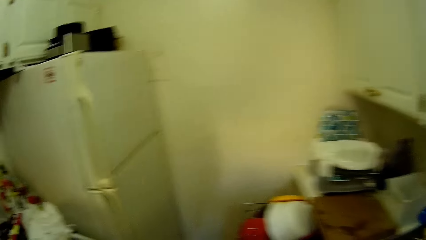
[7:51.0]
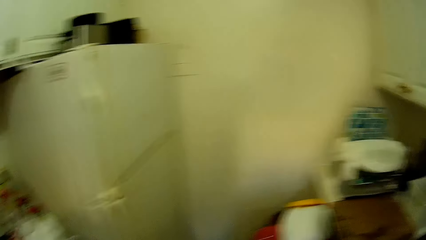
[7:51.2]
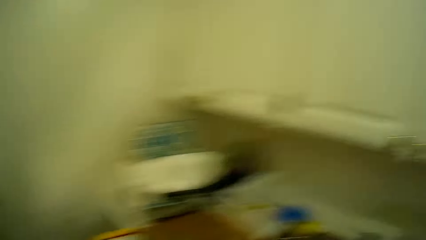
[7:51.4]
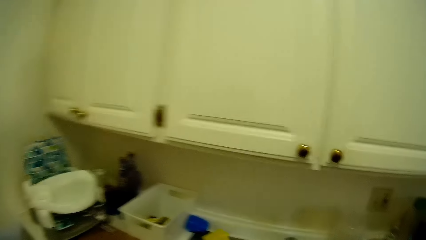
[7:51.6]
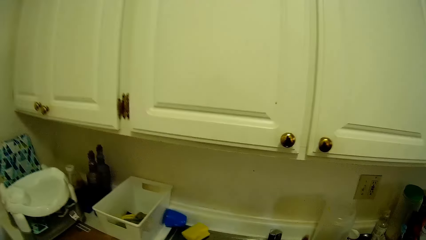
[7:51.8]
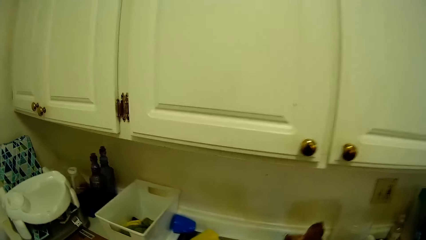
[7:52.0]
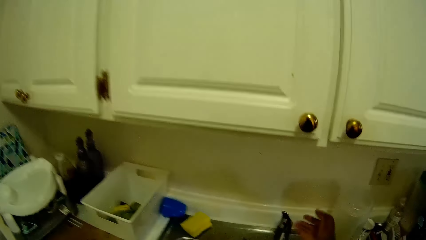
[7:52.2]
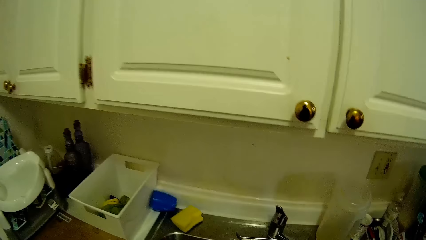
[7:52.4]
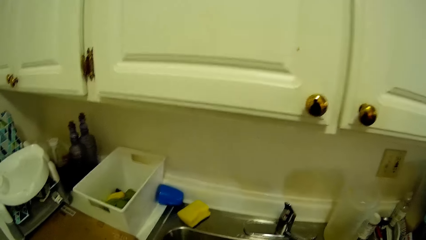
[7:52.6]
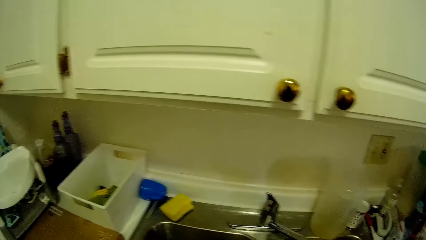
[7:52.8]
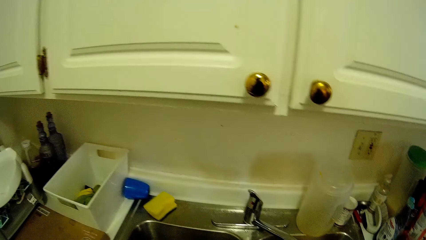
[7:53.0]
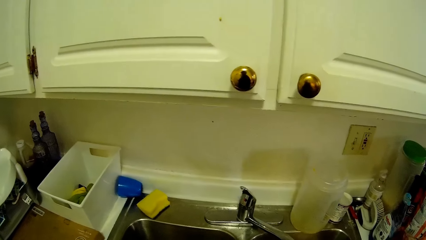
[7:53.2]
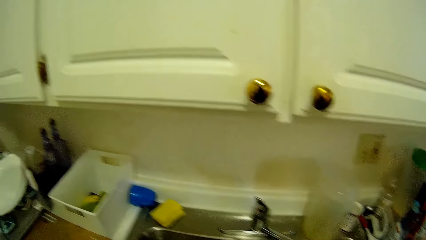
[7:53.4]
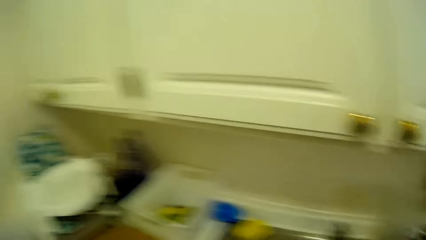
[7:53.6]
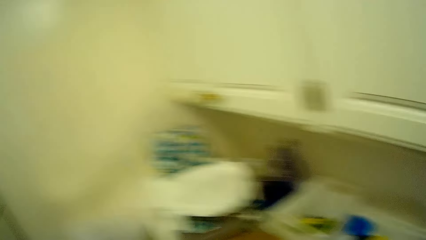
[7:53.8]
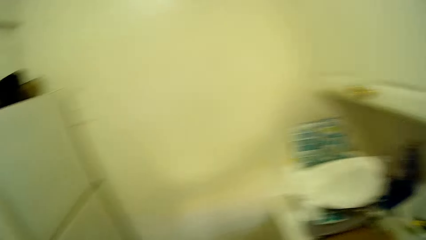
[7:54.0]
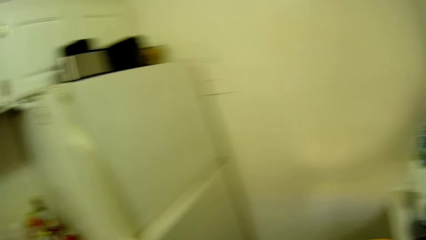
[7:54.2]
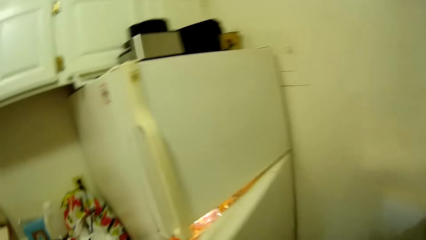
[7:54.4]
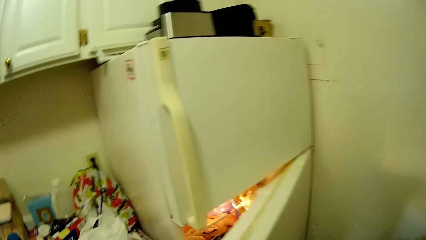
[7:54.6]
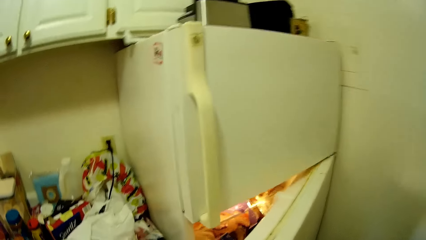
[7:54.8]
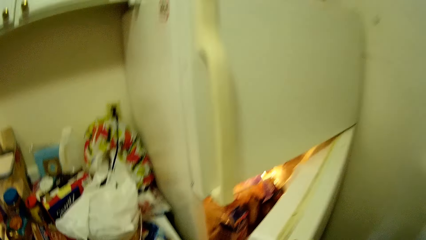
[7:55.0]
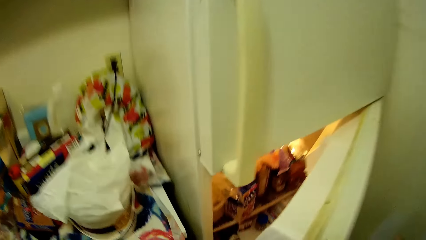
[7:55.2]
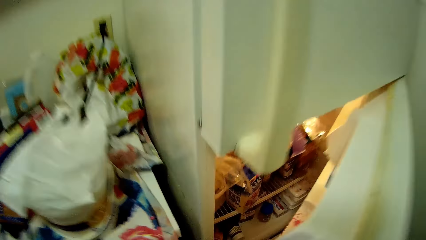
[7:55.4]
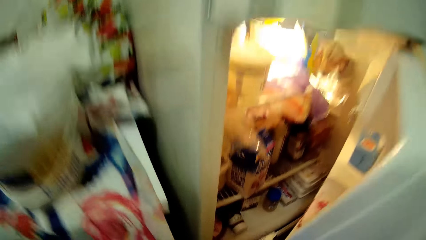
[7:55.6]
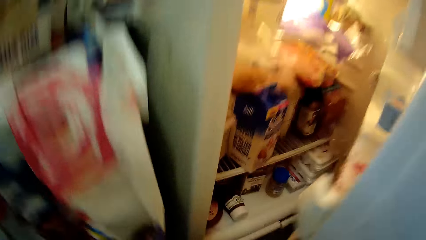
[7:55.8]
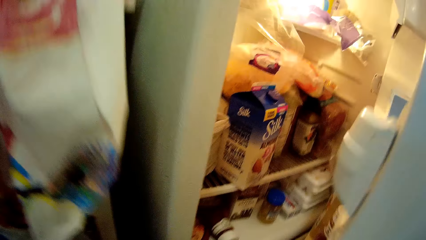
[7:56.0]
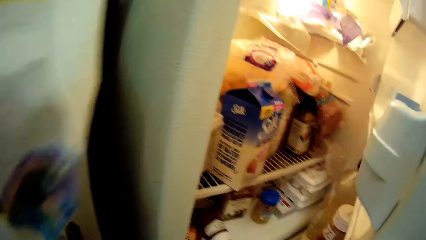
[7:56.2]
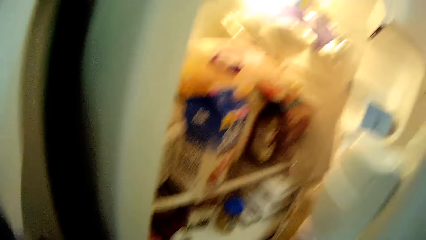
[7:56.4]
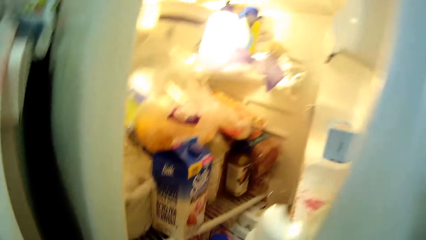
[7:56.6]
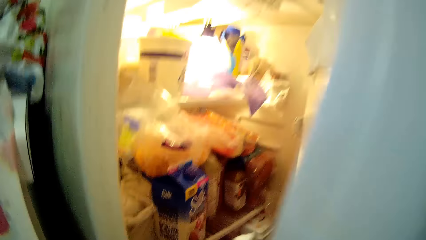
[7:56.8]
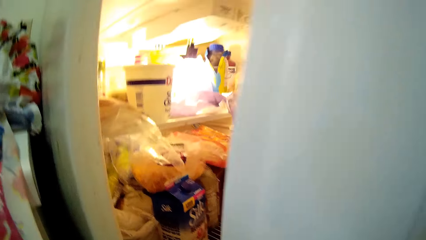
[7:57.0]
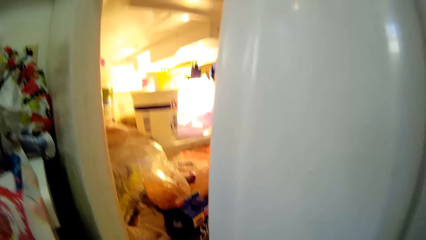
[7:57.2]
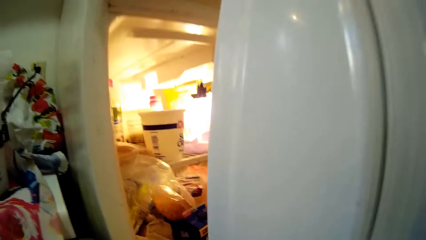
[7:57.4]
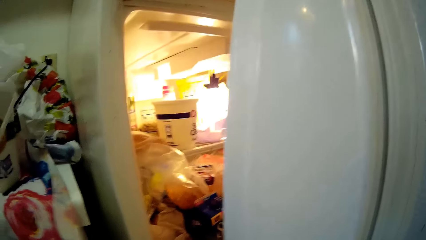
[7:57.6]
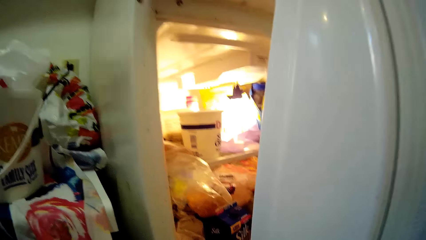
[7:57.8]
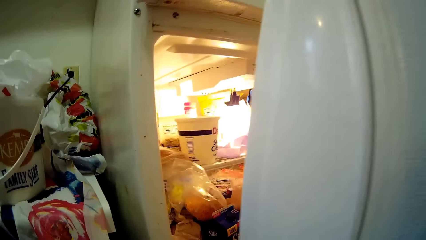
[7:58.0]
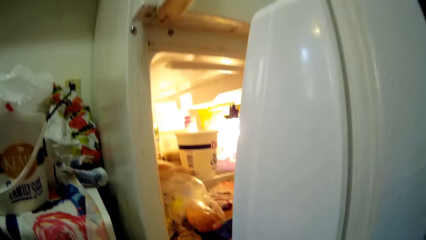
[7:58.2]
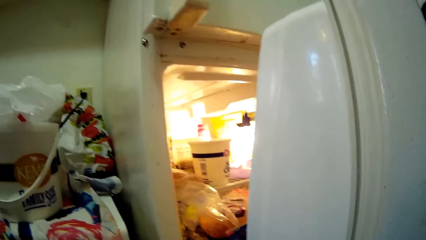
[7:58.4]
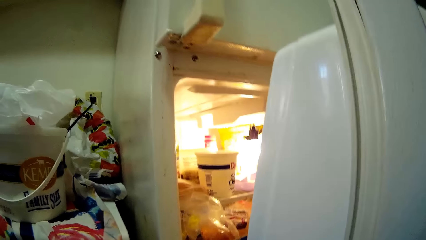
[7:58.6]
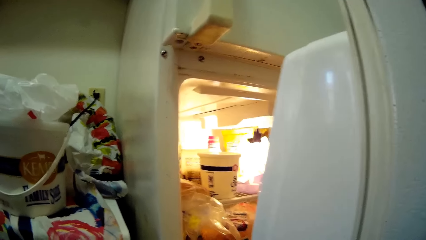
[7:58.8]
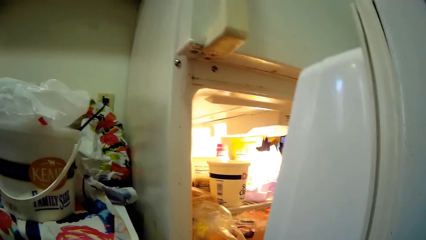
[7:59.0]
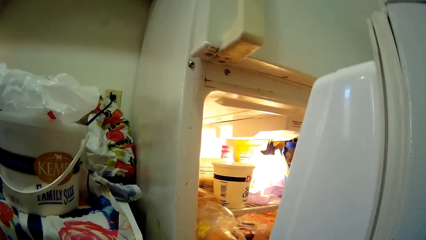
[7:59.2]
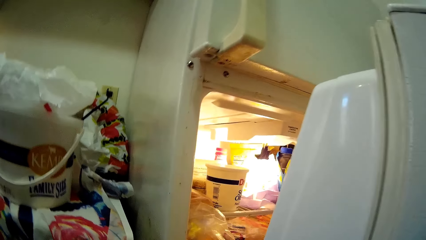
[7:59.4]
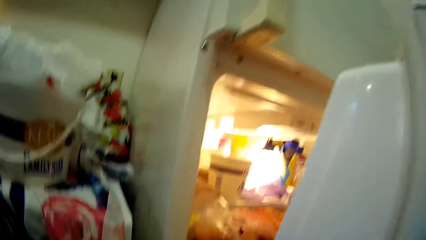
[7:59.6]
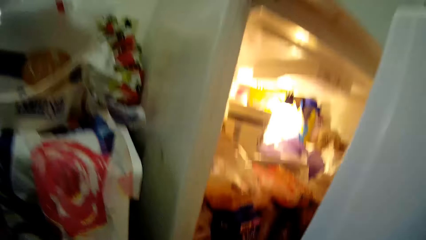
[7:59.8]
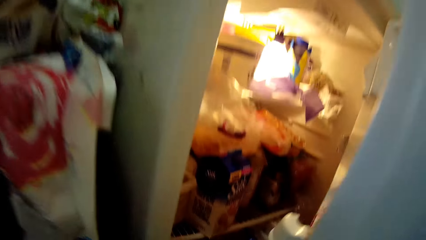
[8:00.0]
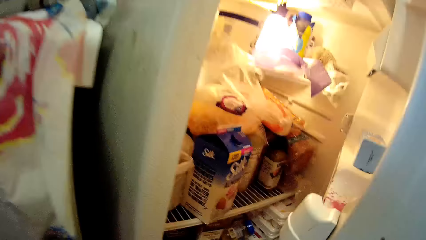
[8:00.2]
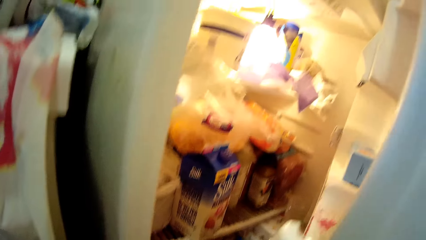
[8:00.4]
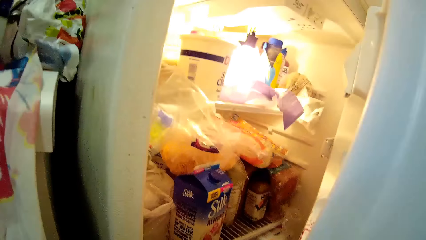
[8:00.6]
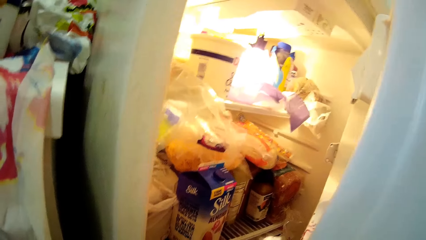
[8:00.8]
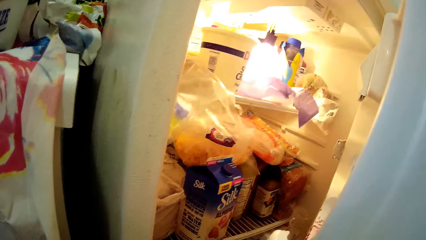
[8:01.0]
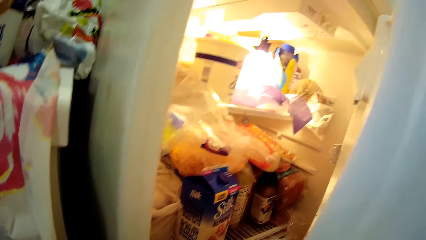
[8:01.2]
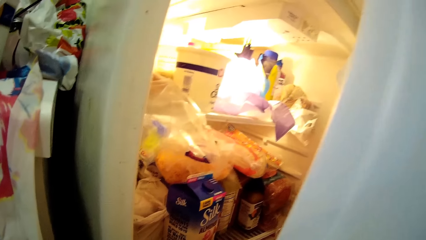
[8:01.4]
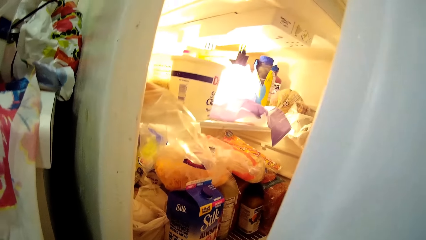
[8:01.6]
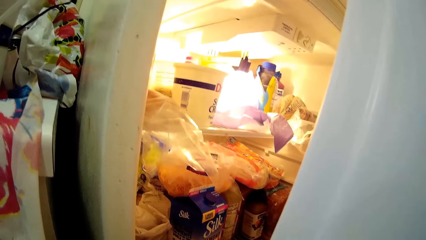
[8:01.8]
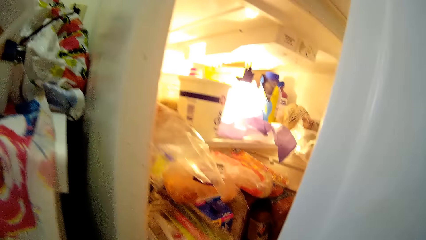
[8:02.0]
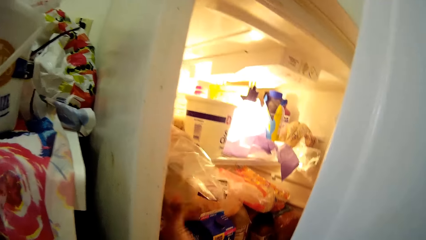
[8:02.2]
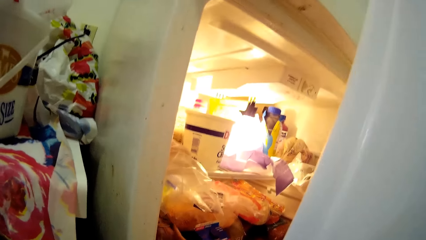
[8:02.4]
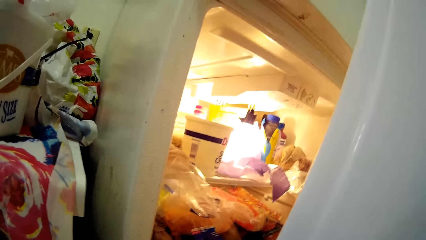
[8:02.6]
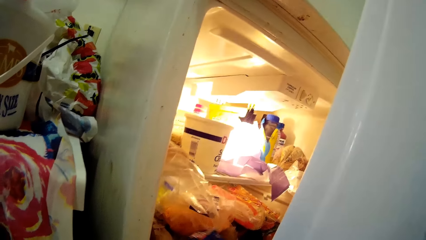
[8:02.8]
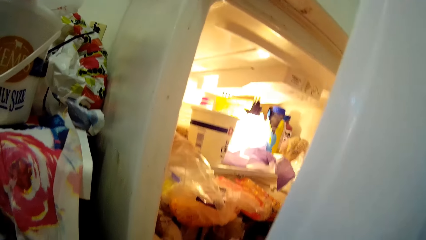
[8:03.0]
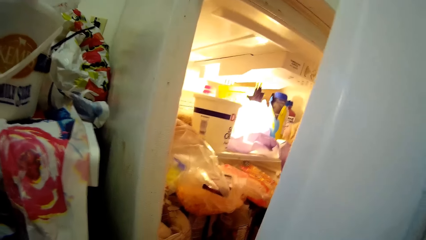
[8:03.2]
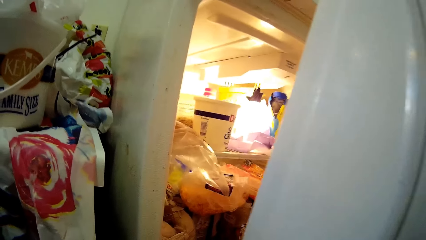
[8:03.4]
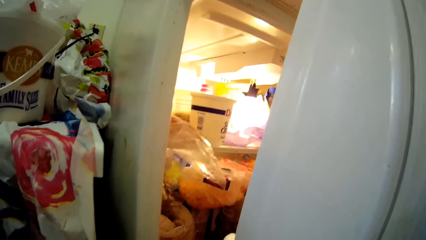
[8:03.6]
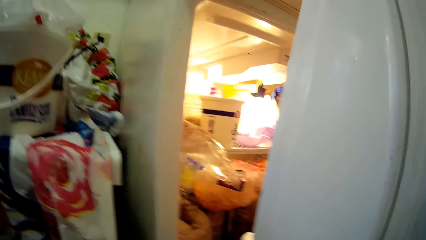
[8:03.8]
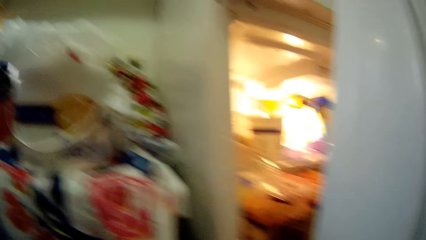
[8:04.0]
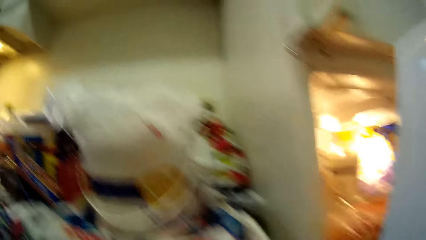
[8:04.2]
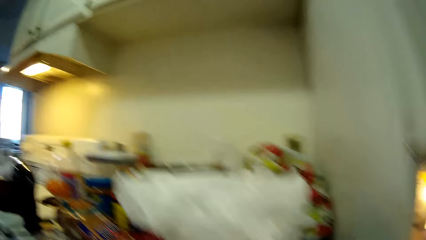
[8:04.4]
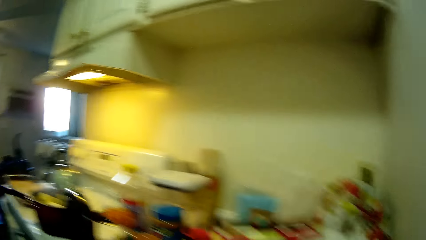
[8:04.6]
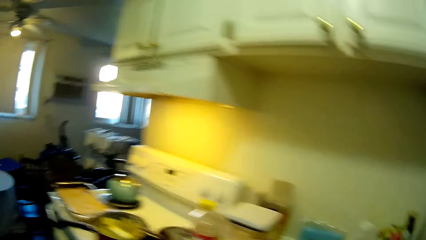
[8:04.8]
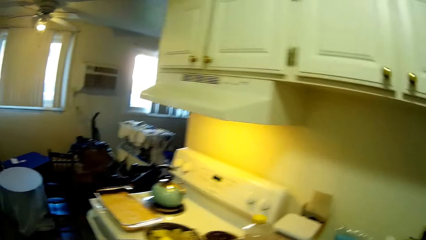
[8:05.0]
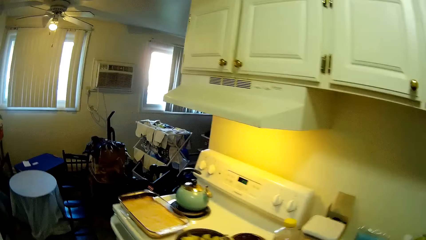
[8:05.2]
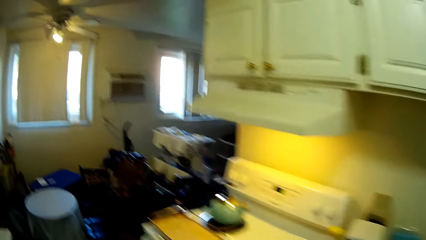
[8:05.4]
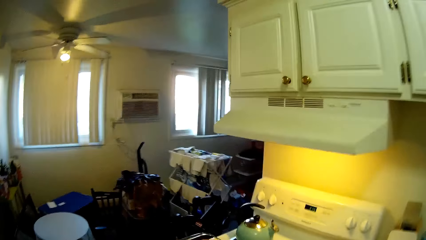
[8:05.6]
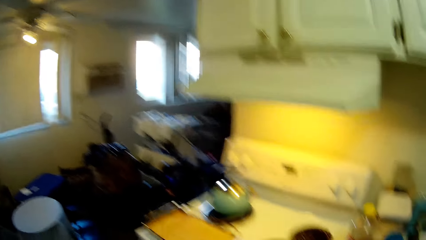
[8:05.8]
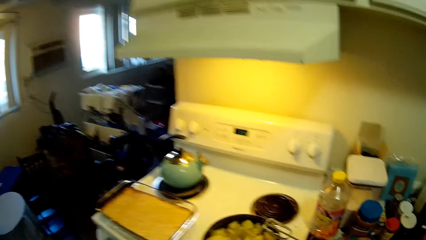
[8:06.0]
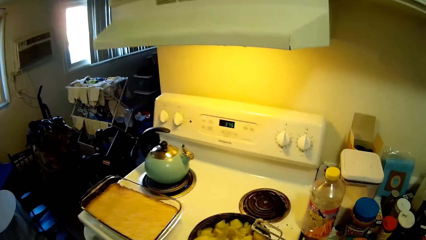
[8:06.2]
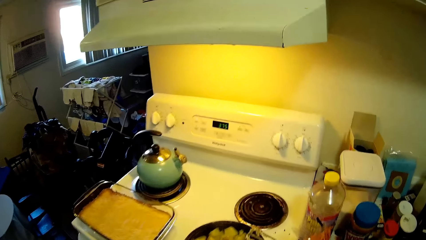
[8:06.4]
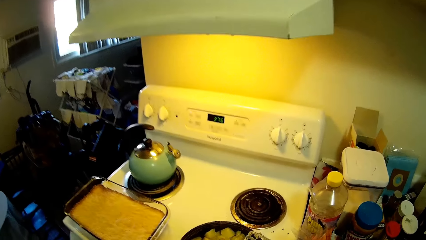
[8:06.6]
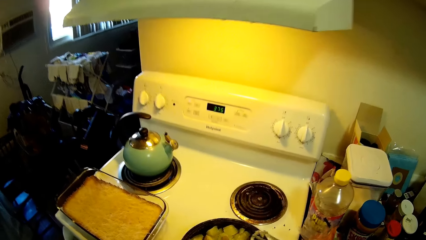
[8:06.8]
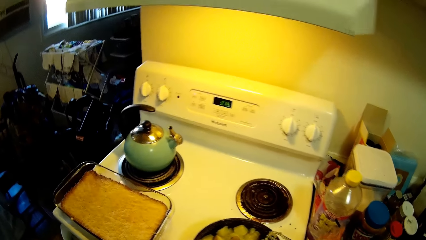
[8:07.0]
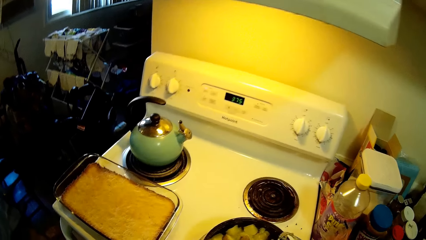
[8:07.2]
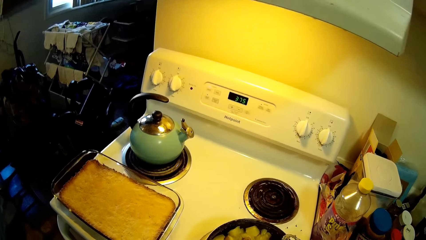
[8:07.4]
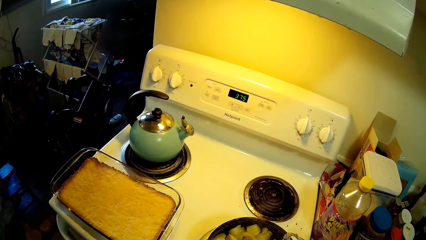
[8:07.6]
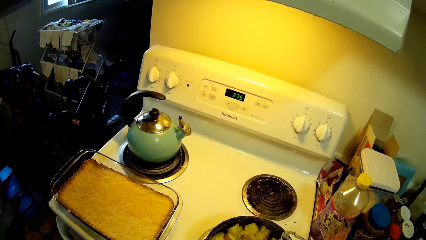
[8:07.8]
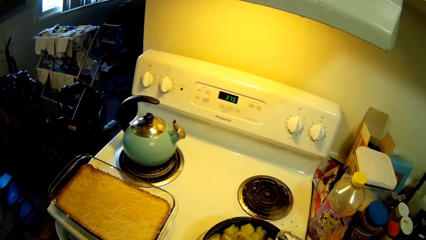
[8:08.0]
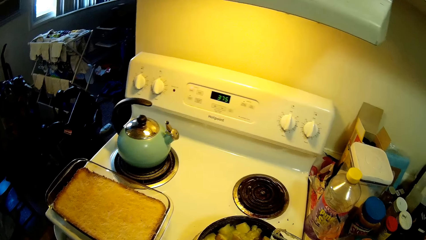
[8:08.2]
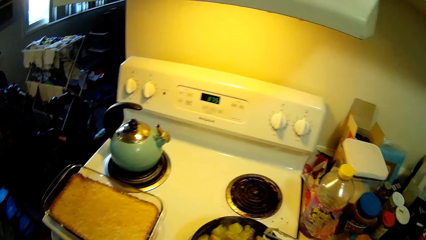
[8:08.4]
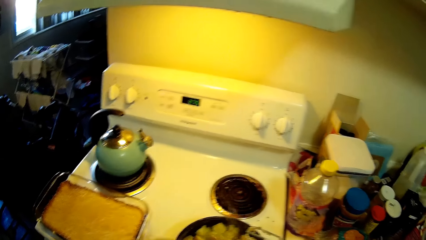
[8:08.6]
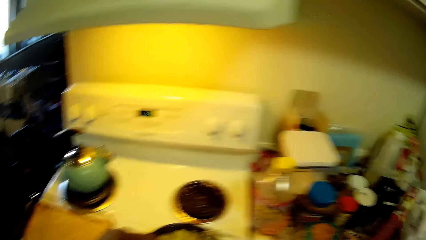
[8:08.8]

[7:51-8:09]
The camera wearer turns on the tap in the sink in the countertop with her right hand. She opens the fridge with her left hand. She looks at the fridge. She searches through food stuff in the fridge with her left hand. She arranges the sausage inside the fridge with her left hand. She picks up a pack of milk from the fridge with her left hand. She walks around the kitchen. She stirs food.
